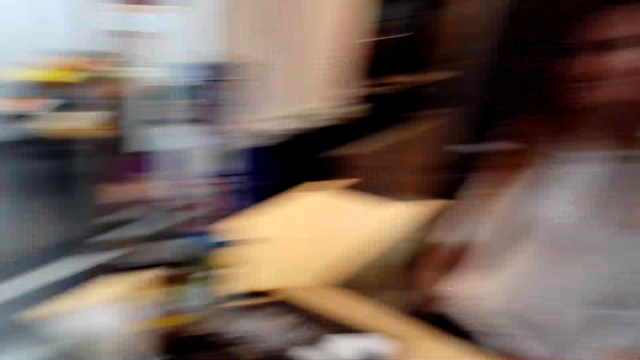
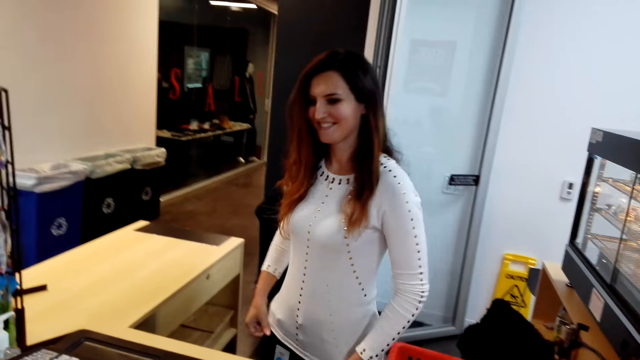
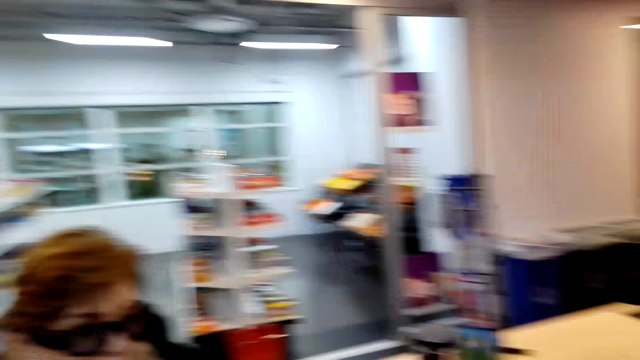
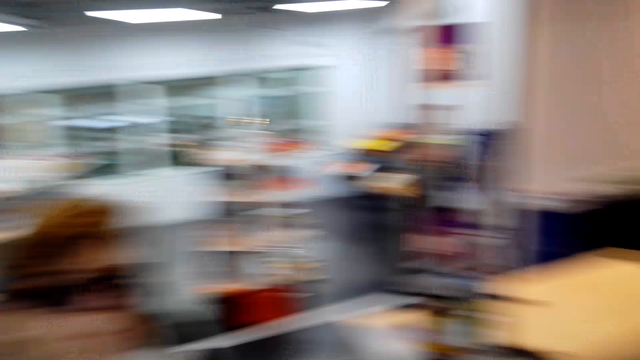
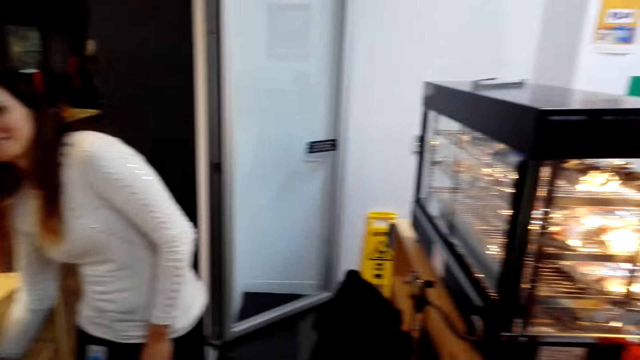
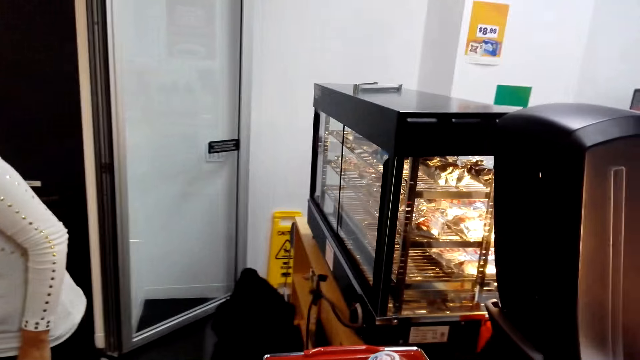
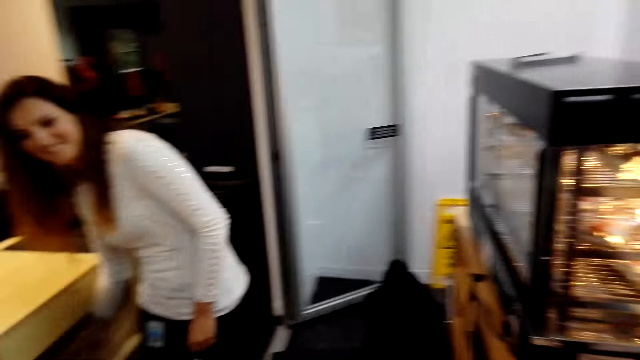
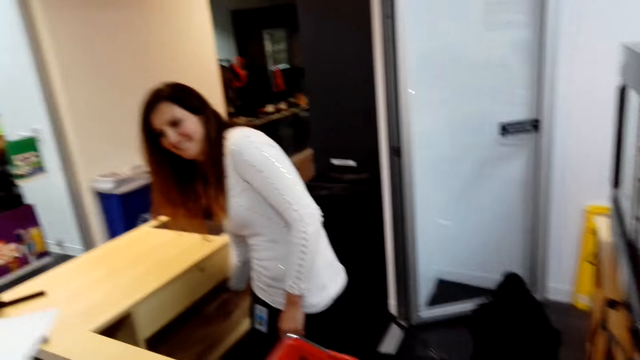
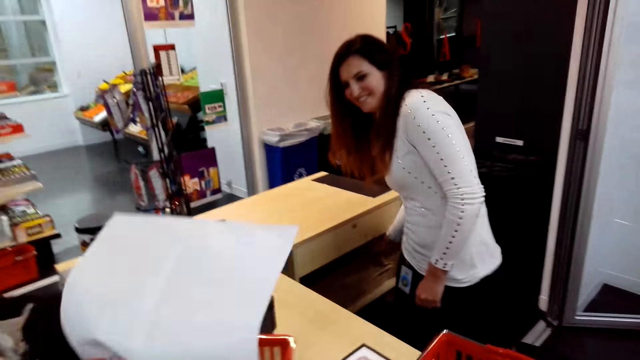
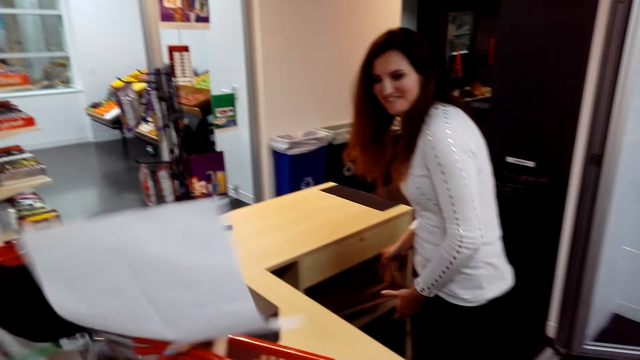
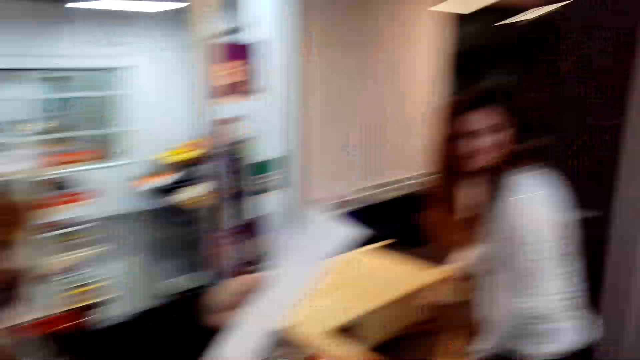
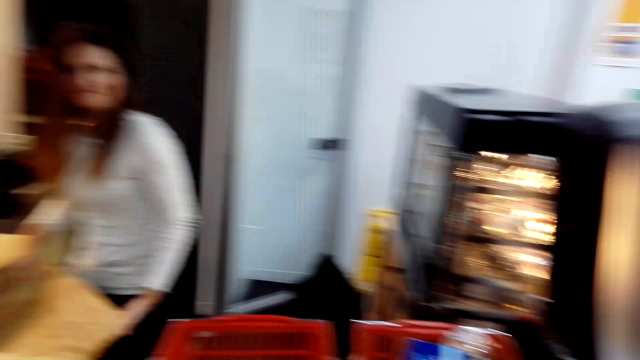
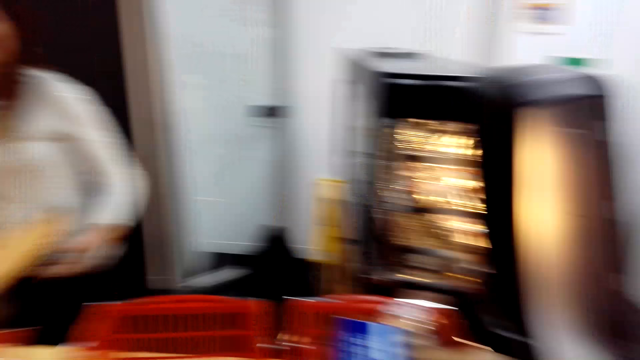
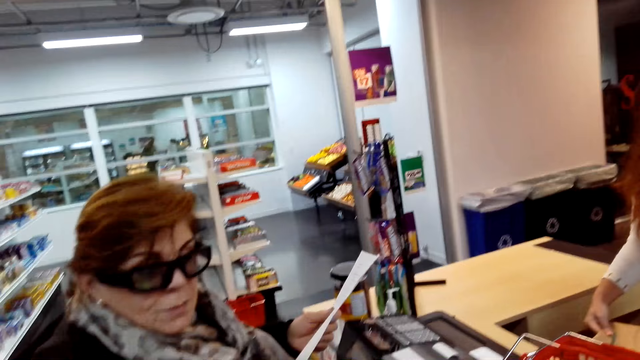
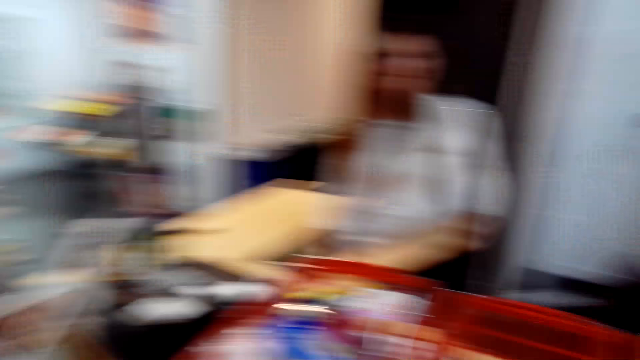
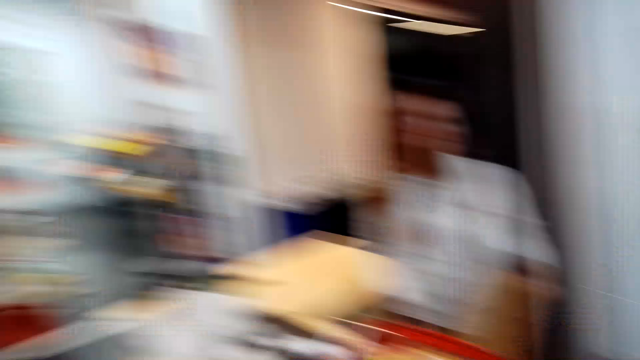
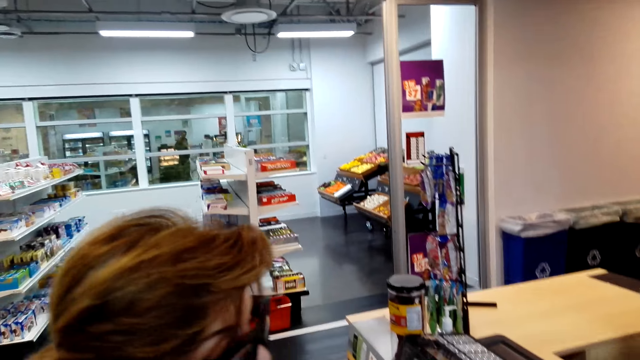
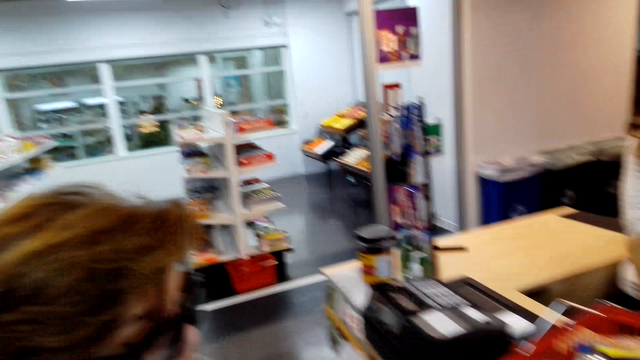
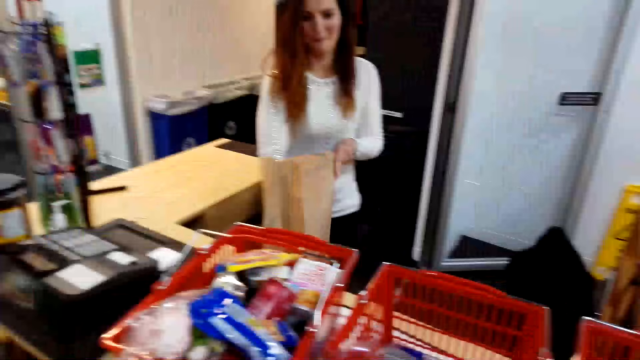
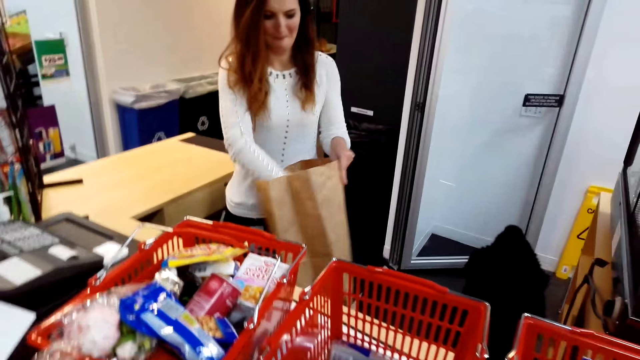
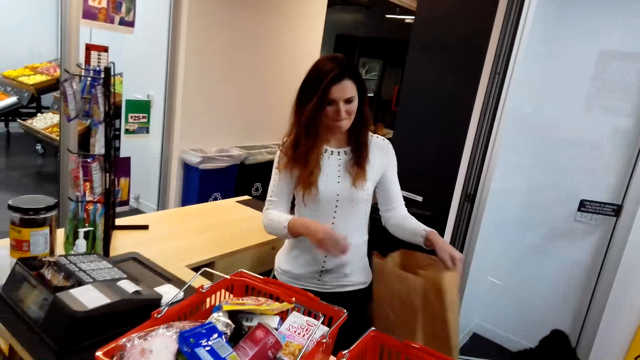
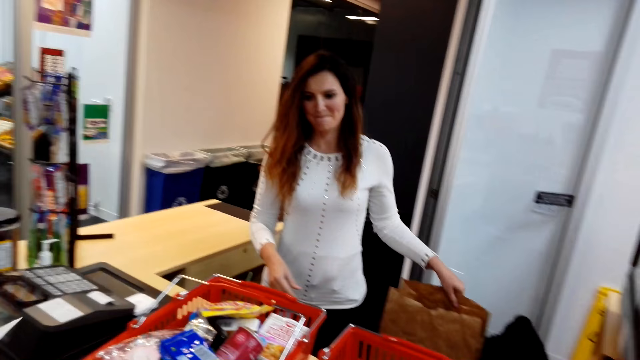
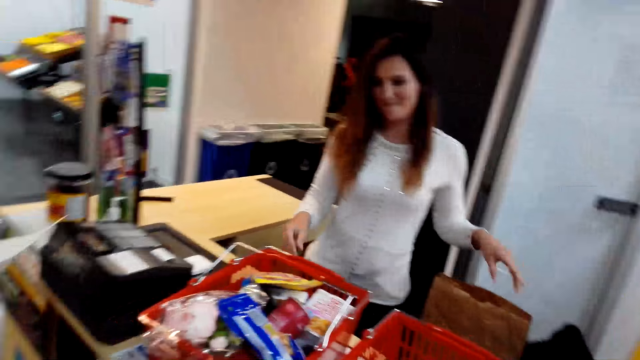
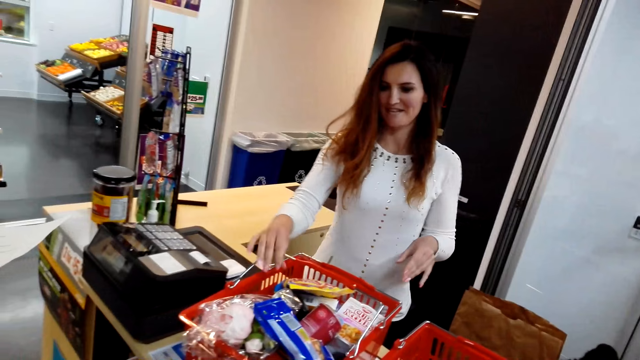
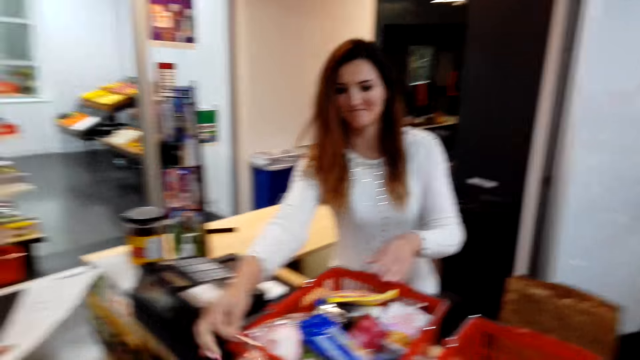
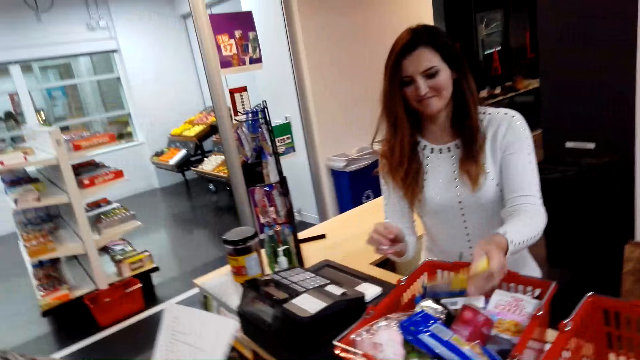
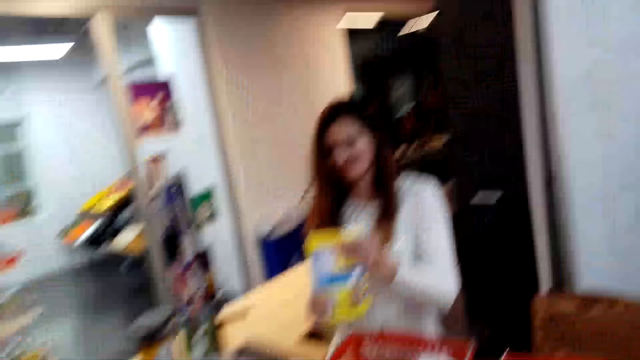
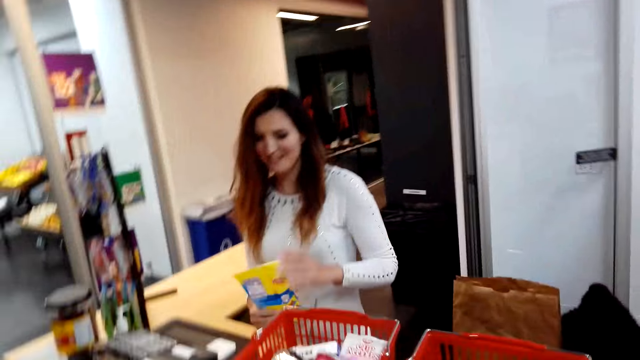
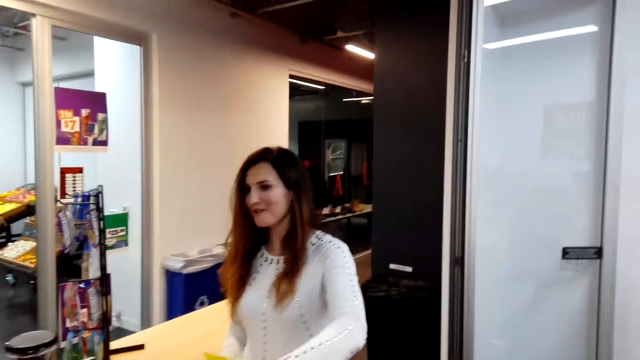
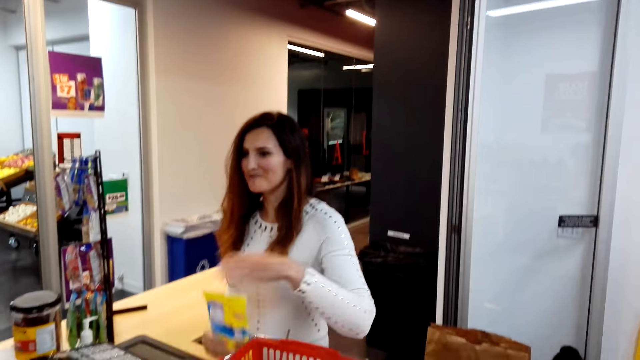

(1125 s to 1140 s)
A woman converses with the camera wearer. The camera wearer looks around. They converse with the woman. The woman places a shopping basket on the counter. A cashier grabs a paper bag. The woman holds printed paper. The camera wearer converses with the woman. The cashier straightens the paper bag. The camera wearer converses with the woman. The cashier puts the paper bag down. The camera wearer converses with the woman. The cashier converses with the woman, holds candy, puts the shopping basket handle aside and picks something.

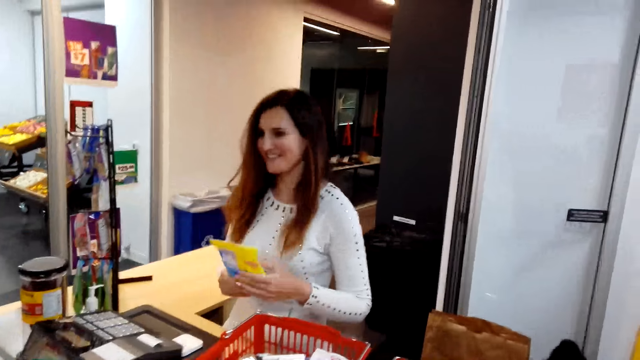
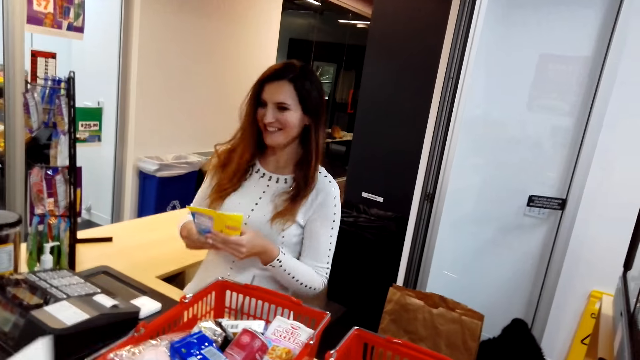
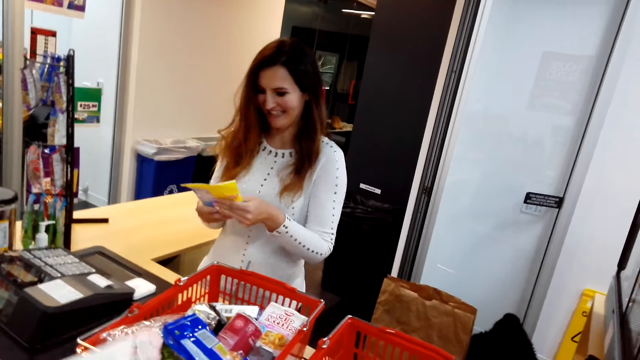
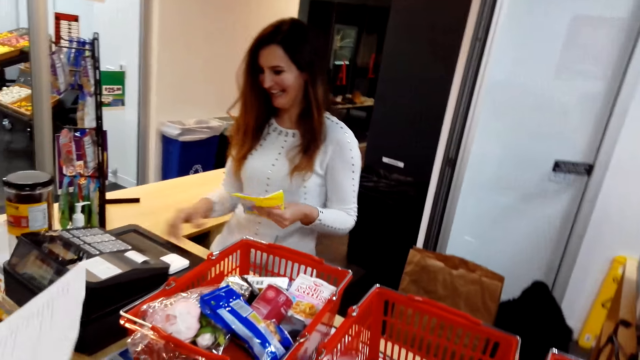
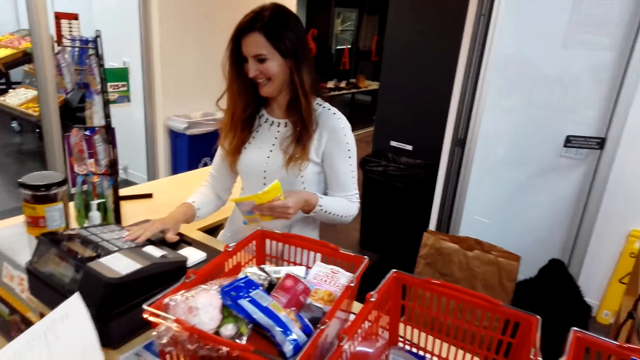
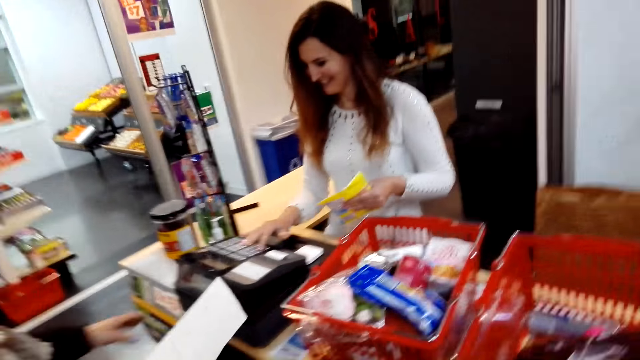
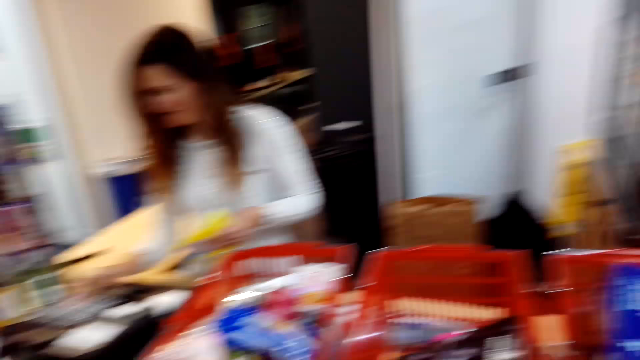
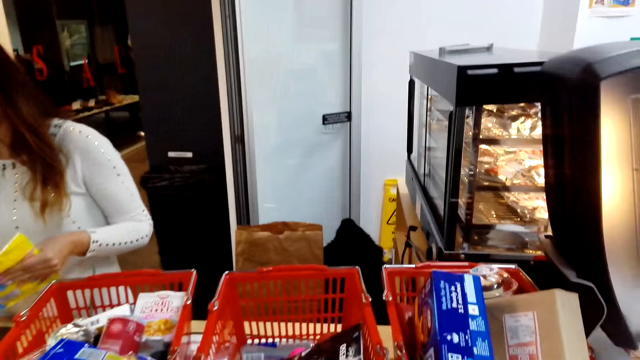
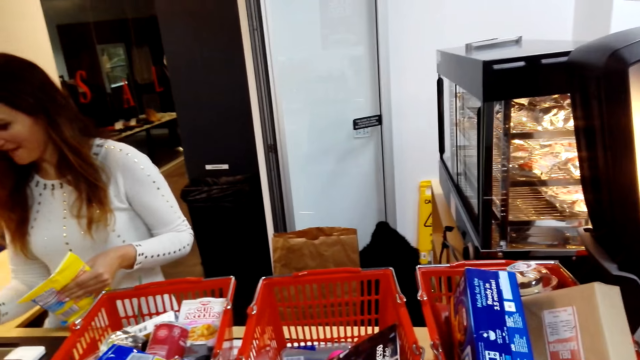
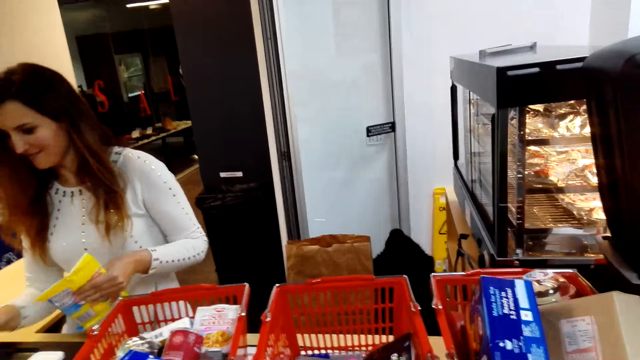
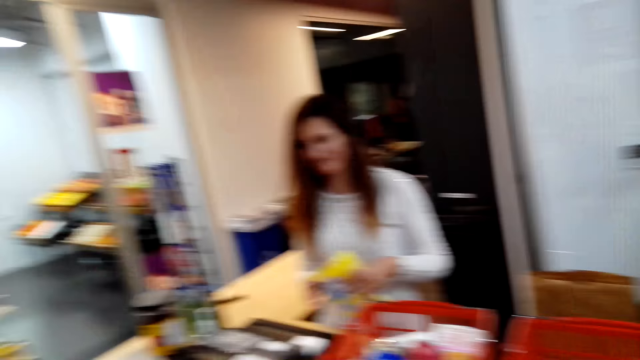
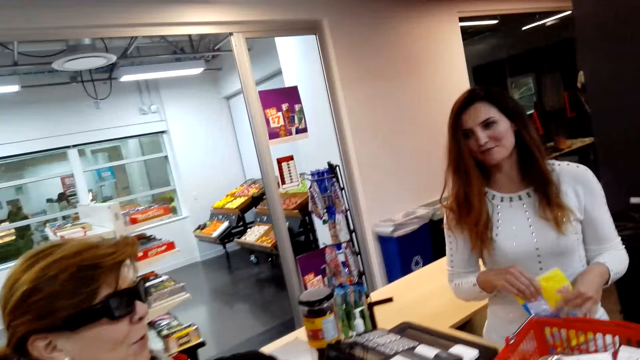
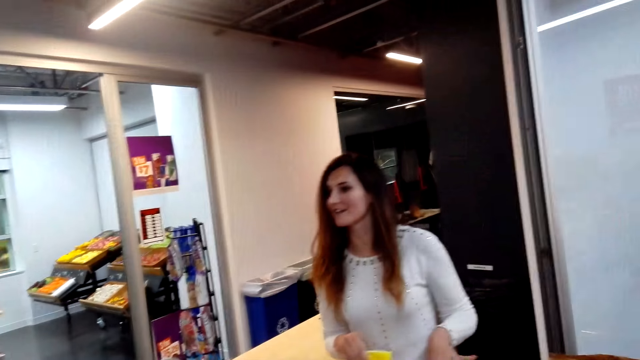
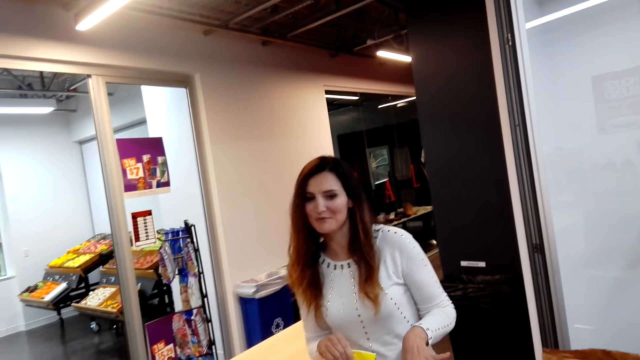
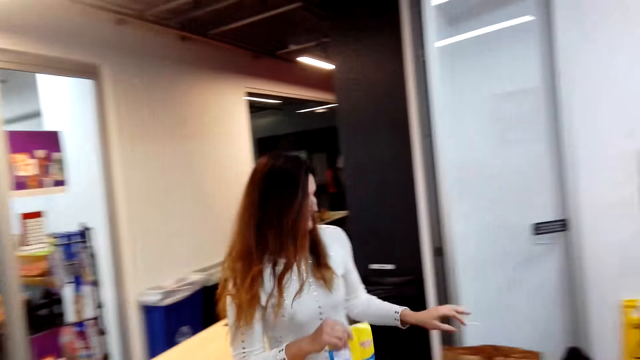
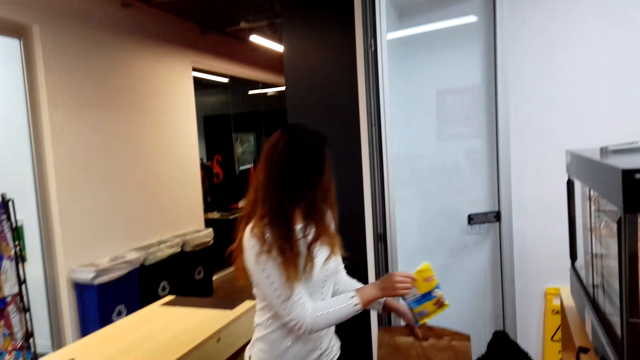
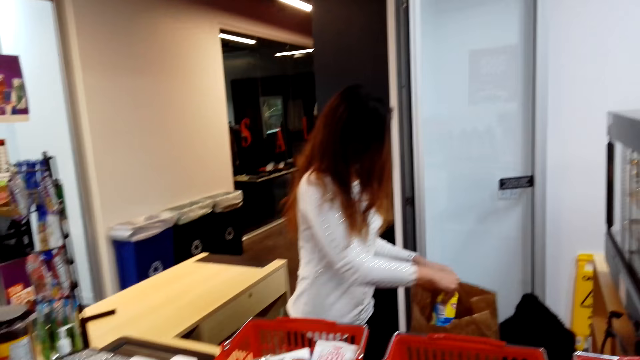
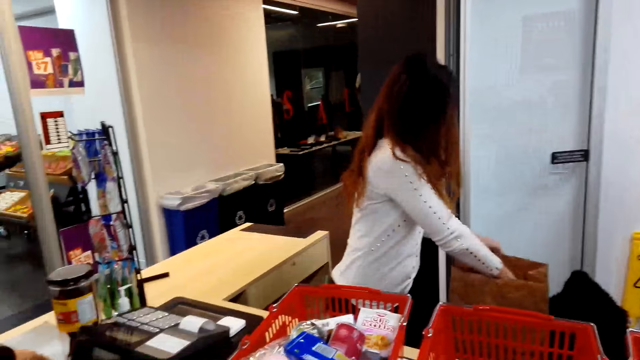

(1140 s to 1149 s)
A cashier presses the cash register and holds candy. The cashier holds the candy again. The cashier converses with a woman and puts the candy inside a paper bag.
